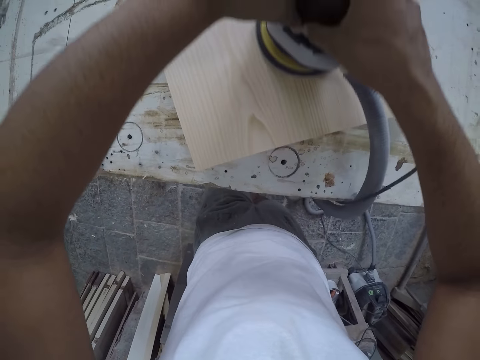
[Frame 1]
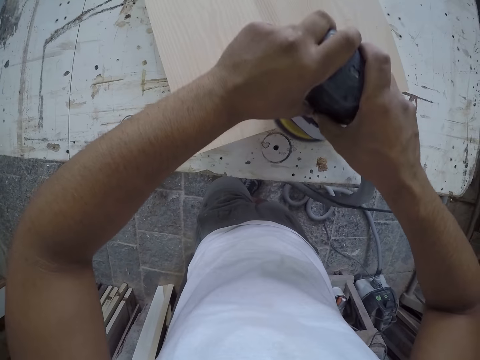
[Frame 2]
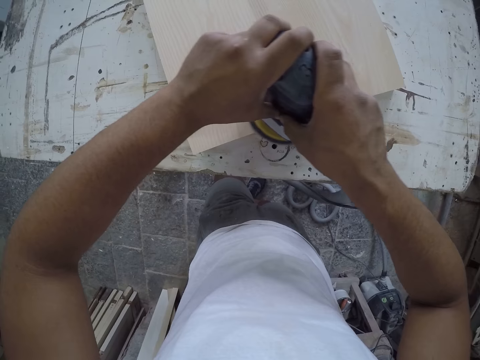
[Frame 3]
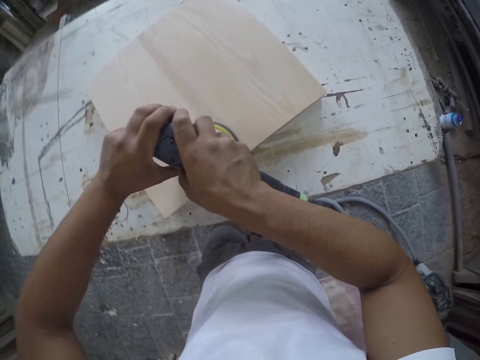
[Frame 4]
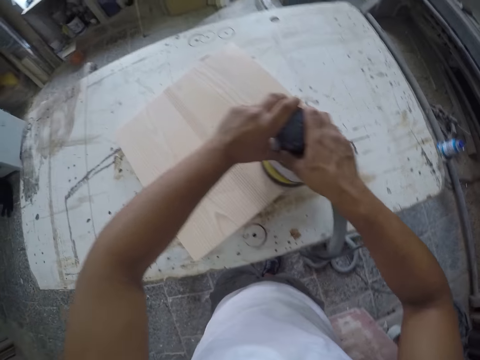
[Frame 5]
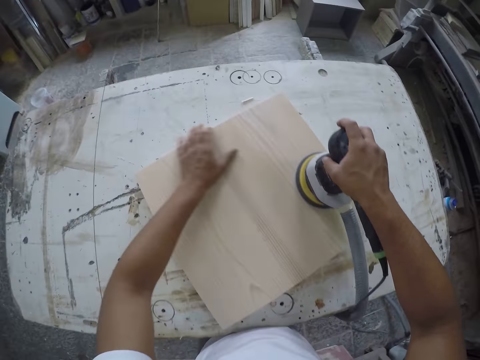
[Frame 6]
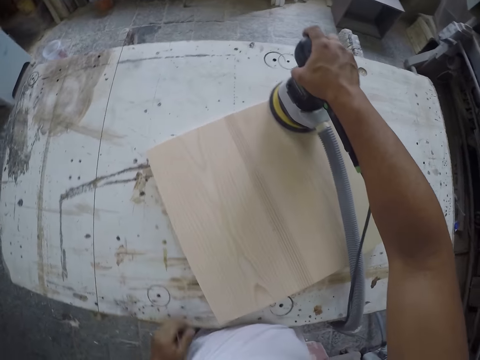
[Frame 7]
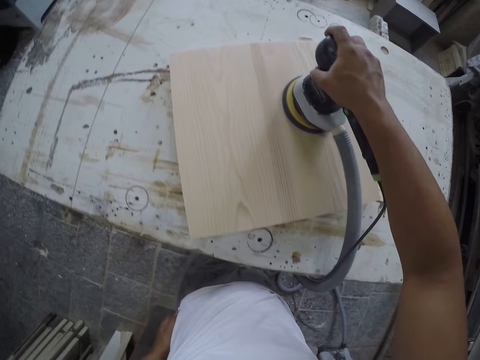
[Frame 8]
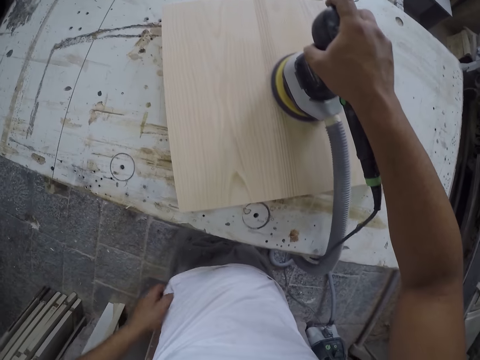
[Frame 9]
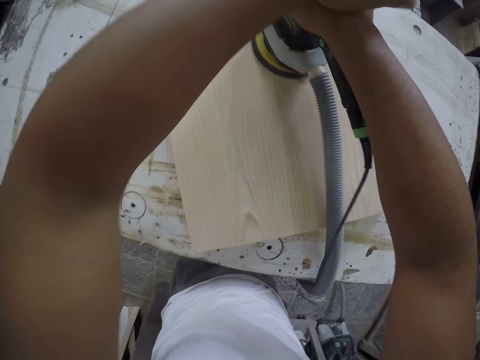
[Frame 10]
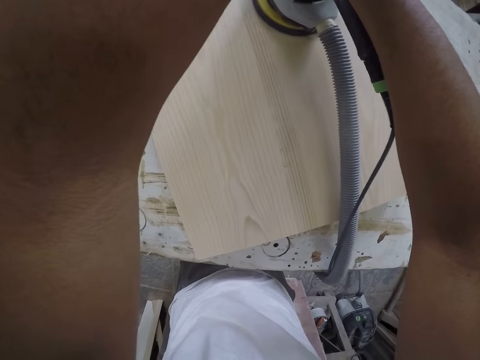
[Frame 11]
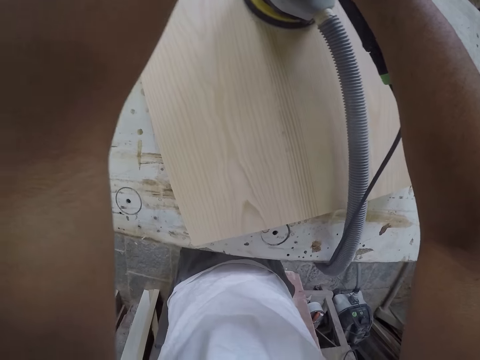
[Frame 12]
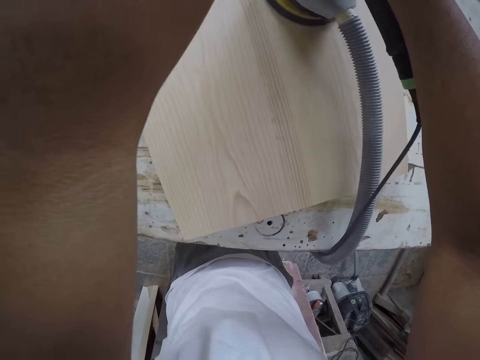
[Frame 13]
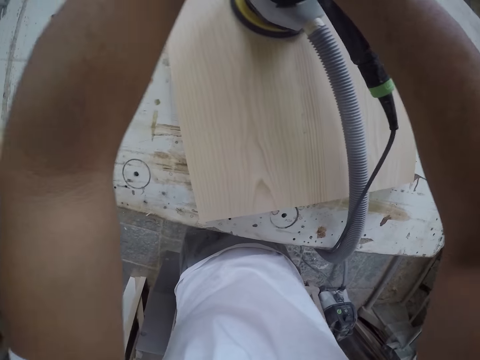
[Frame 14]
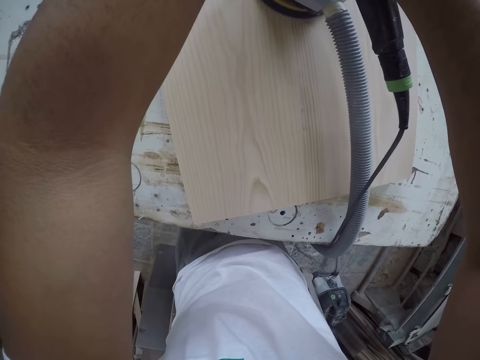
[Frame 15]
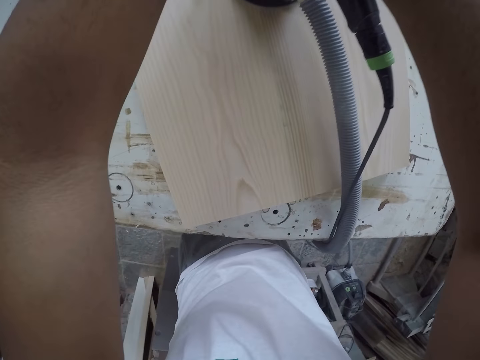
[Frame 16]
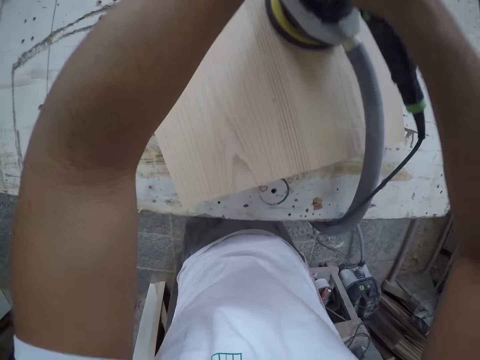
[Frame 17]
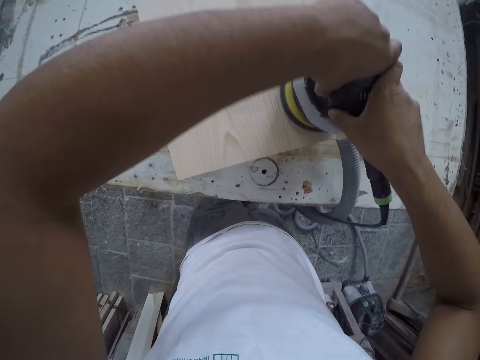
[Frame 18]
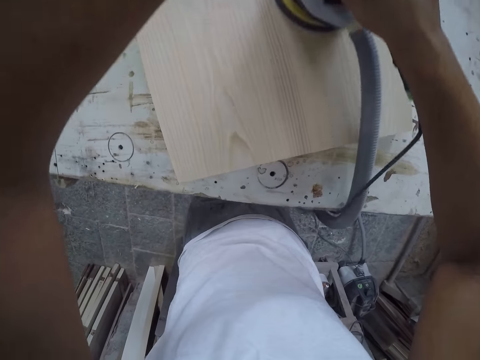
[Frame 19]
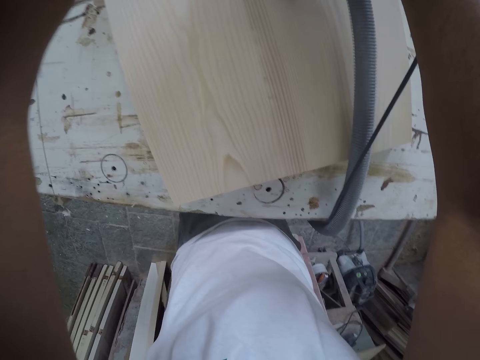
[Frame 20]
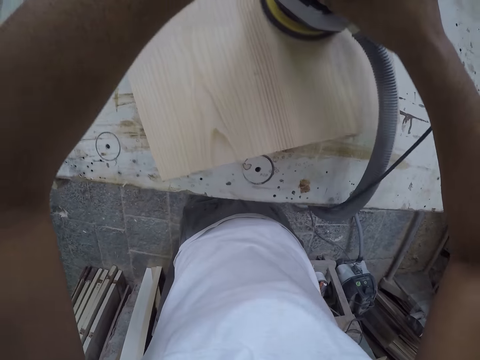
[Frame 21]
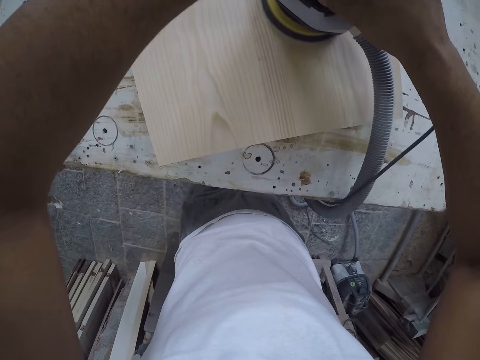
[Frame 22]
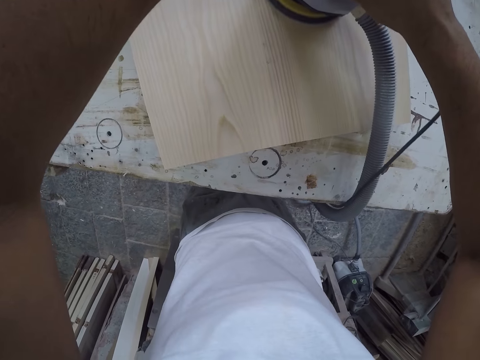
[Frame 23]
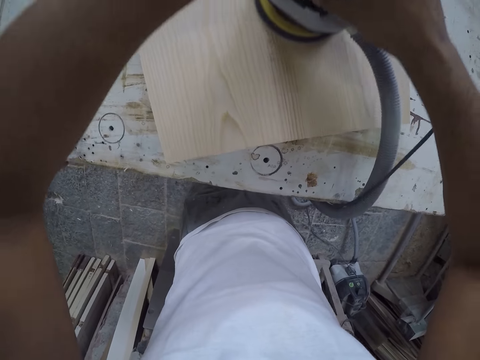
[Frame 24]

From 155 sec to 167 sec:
The camera wearer looks around a room. They sand a piece of wood with a sanding machine.

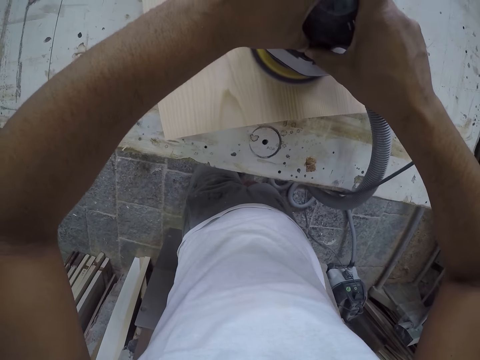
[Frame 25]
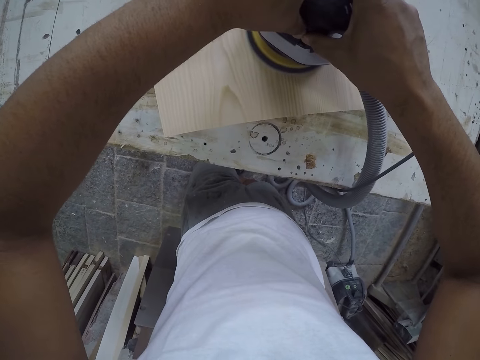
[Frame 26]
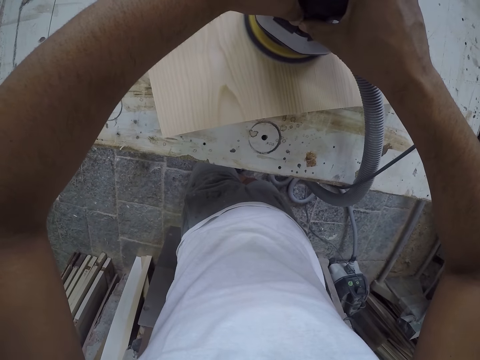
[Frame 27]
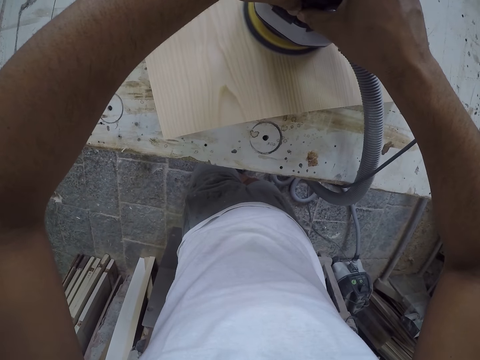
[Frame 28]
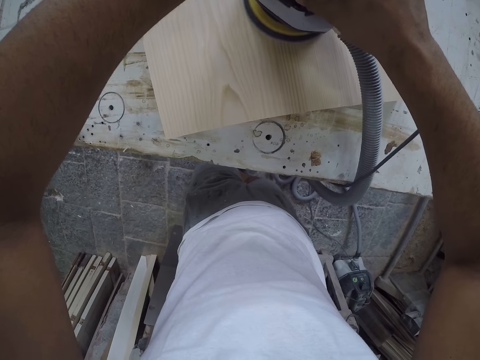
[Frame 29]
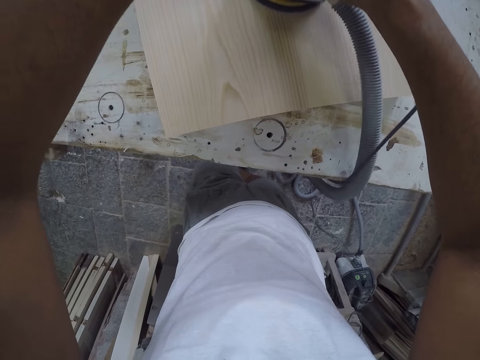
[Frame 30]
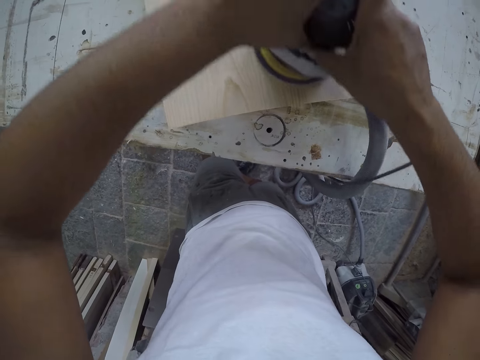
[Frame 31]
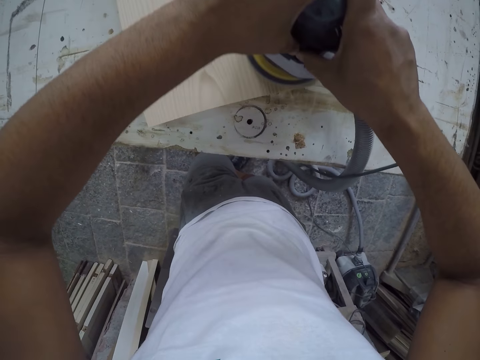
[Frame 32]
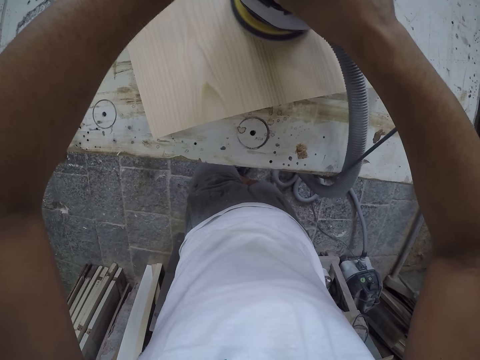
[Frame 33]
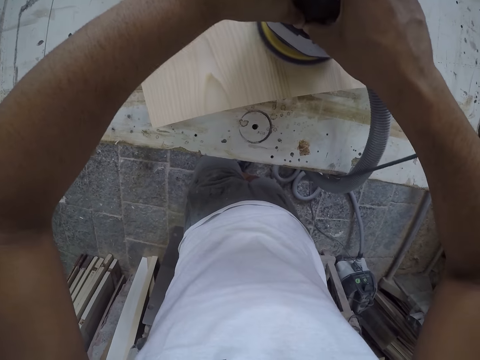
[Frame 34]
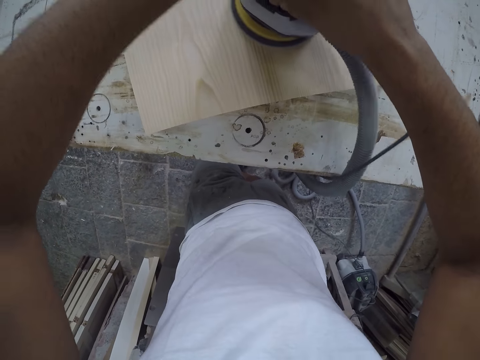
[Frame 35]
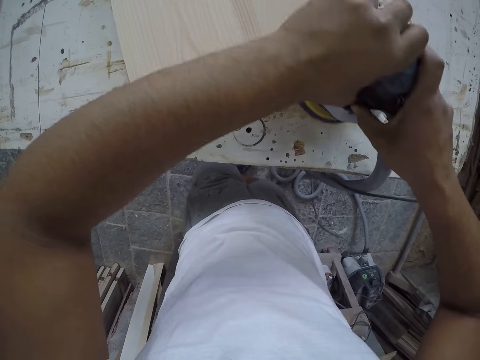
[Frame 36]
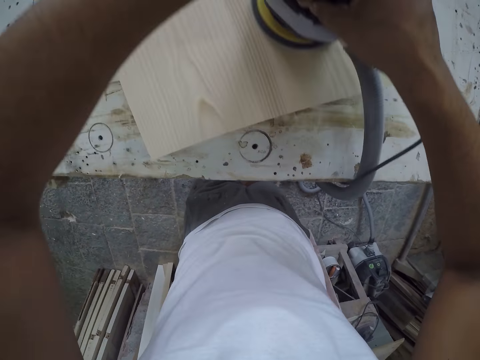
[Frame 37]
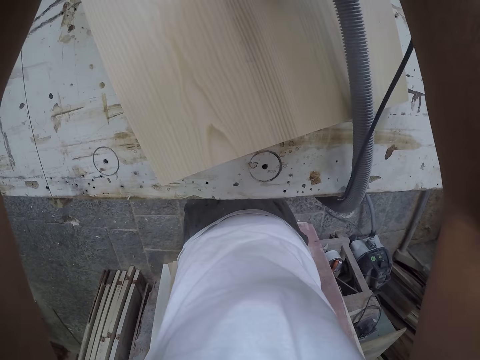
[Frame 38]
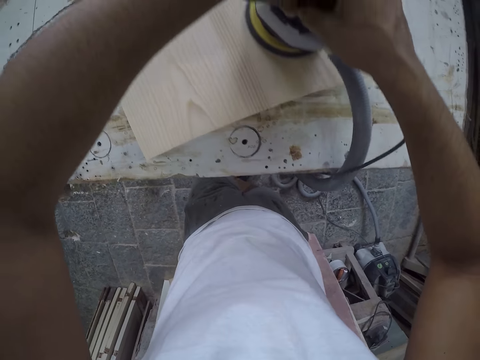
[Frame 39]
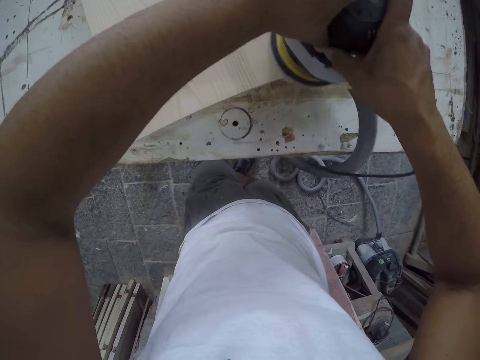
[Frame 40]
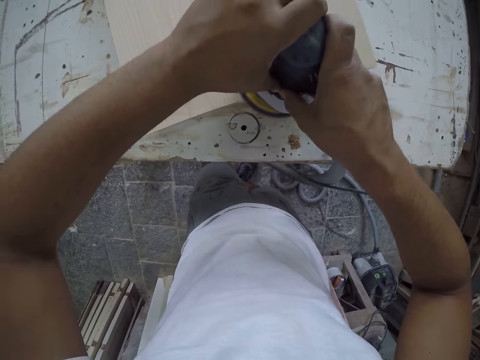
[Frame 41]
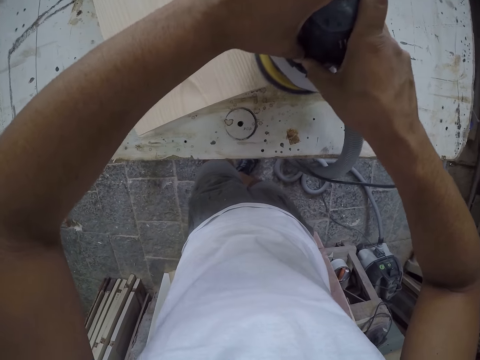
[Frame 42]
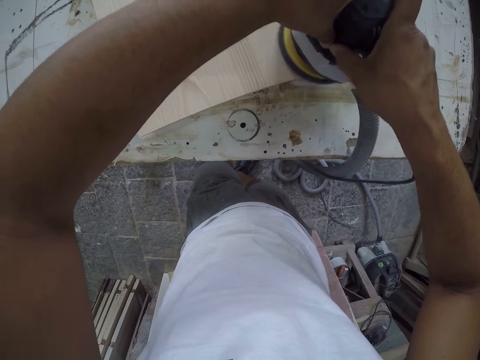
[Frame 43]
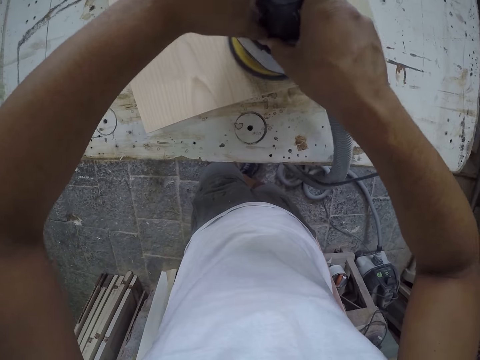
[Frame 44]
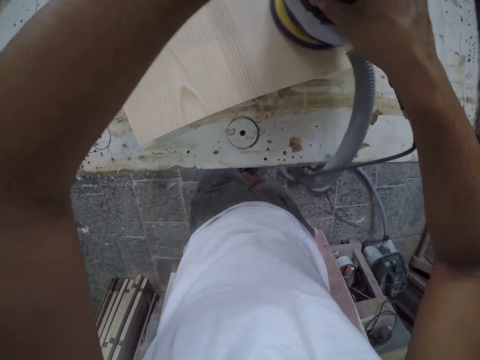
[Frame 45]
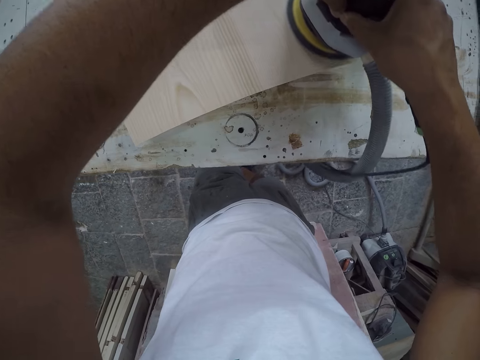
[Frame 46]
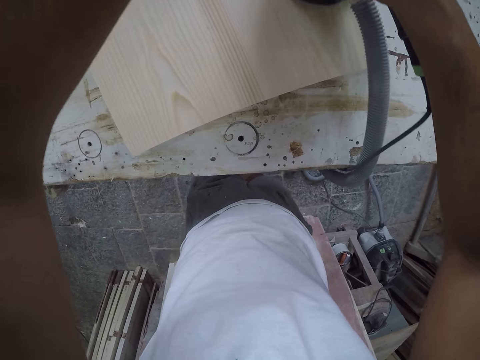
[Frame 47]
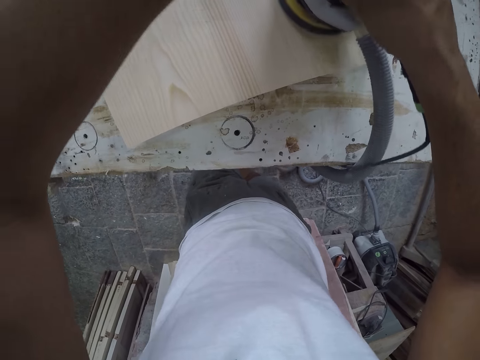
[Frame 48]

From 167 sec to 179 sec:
The camera wearer adjusts a sanding machine on a piece of wood. They sand the piece of wood with the sanding machine.
